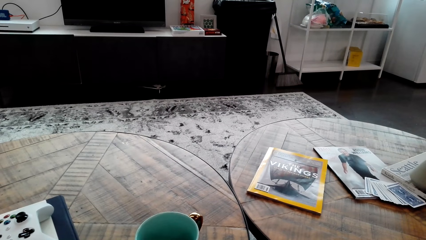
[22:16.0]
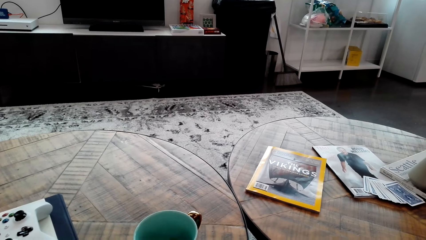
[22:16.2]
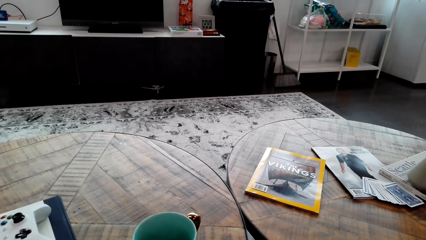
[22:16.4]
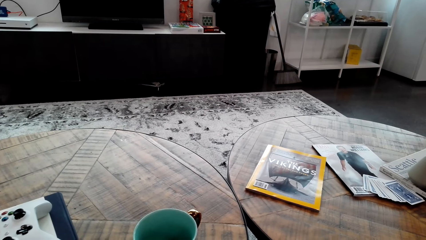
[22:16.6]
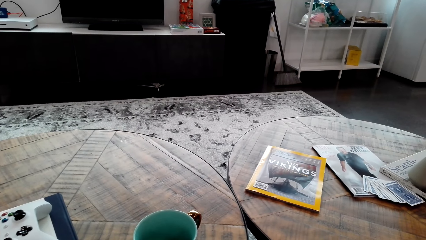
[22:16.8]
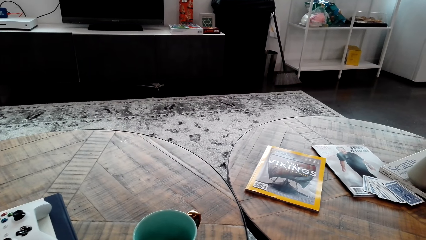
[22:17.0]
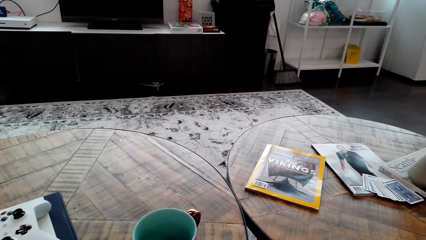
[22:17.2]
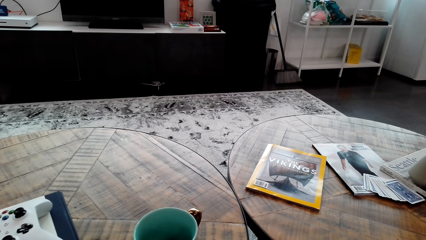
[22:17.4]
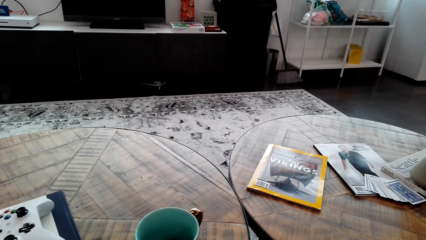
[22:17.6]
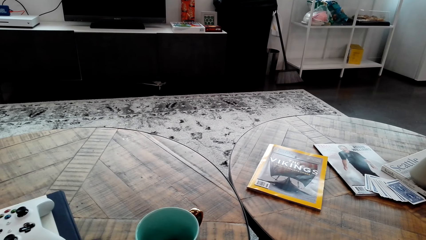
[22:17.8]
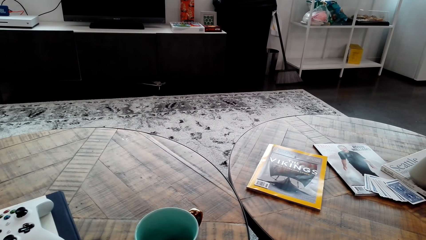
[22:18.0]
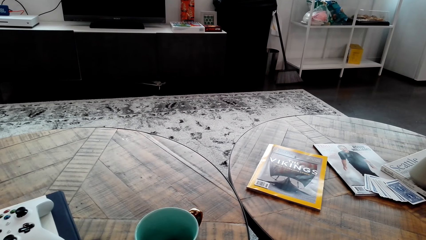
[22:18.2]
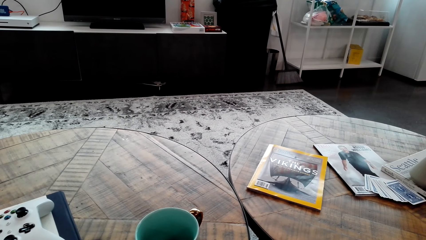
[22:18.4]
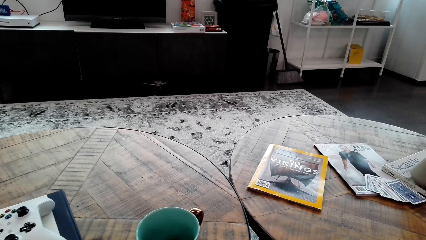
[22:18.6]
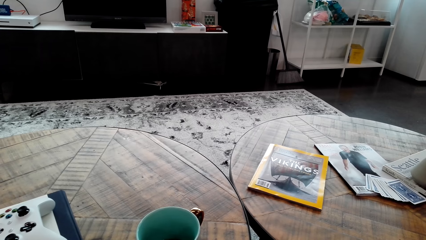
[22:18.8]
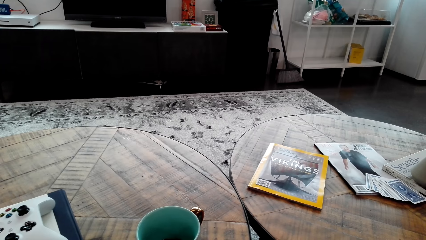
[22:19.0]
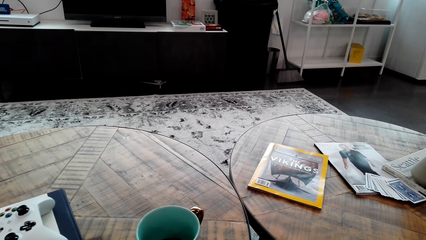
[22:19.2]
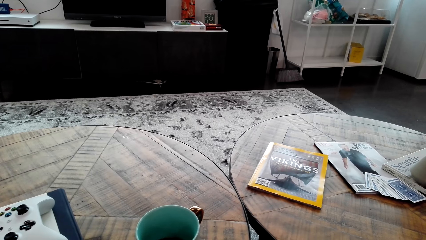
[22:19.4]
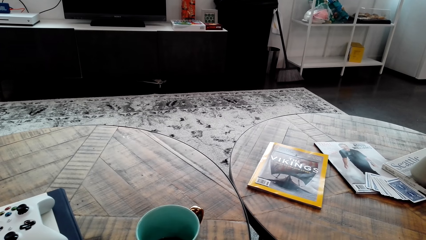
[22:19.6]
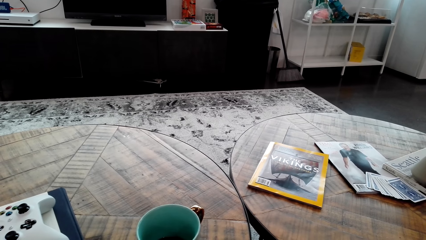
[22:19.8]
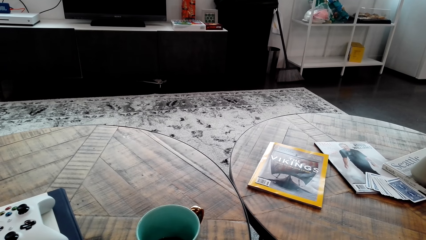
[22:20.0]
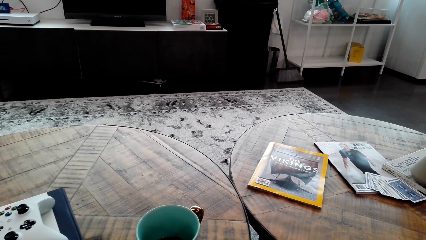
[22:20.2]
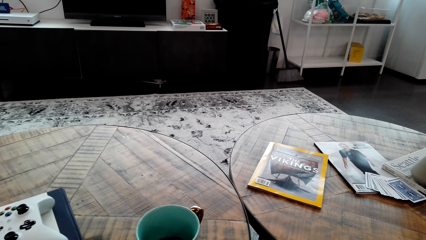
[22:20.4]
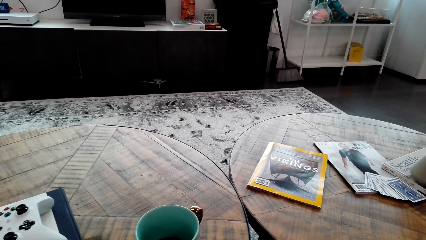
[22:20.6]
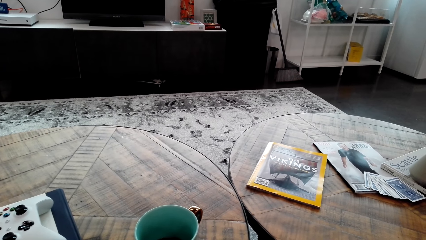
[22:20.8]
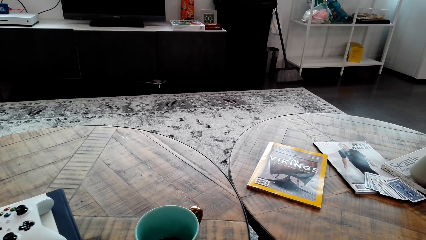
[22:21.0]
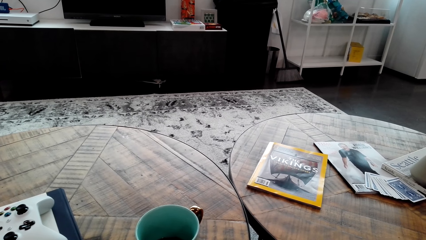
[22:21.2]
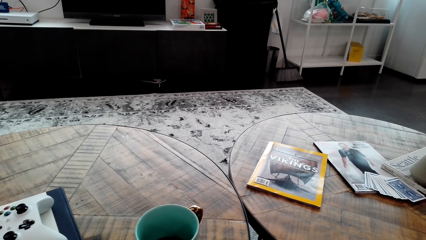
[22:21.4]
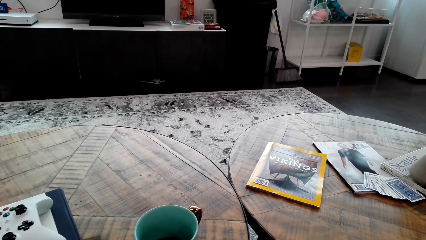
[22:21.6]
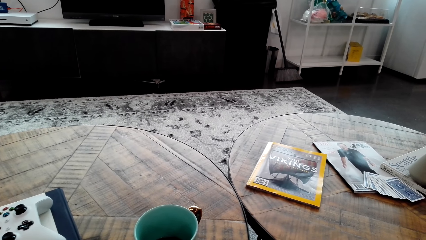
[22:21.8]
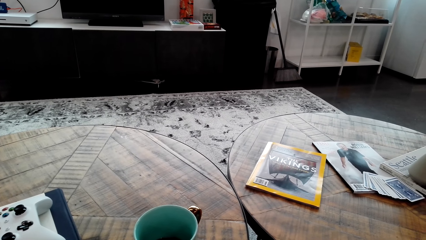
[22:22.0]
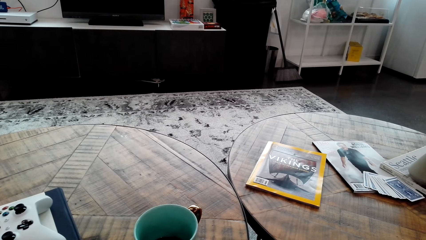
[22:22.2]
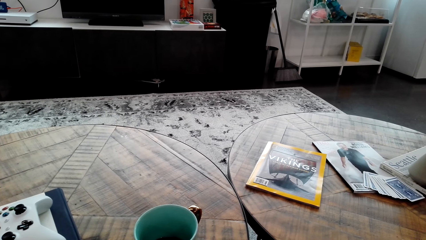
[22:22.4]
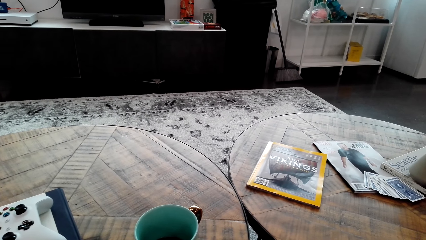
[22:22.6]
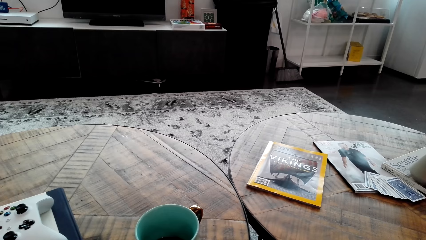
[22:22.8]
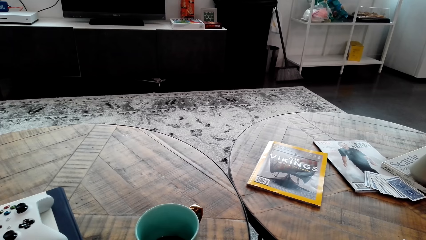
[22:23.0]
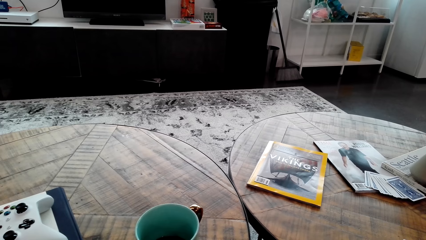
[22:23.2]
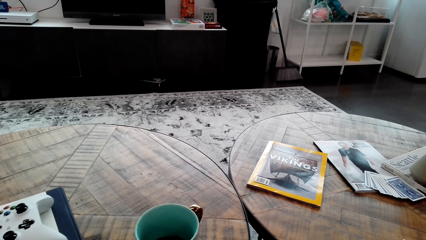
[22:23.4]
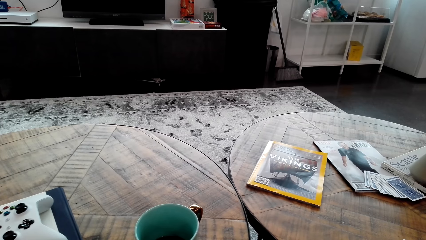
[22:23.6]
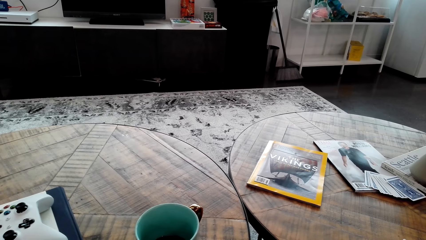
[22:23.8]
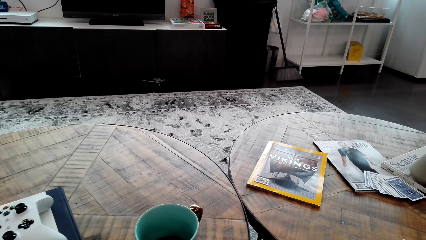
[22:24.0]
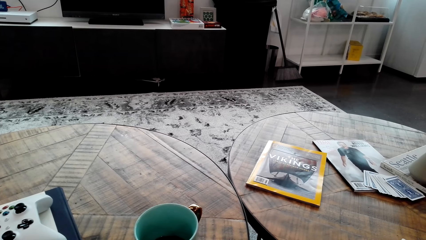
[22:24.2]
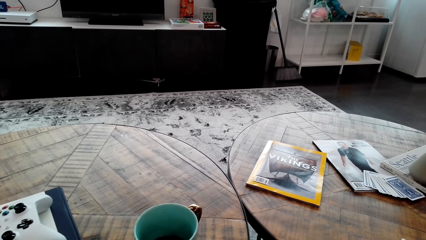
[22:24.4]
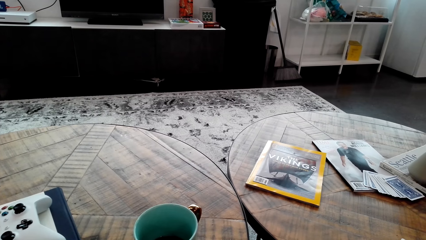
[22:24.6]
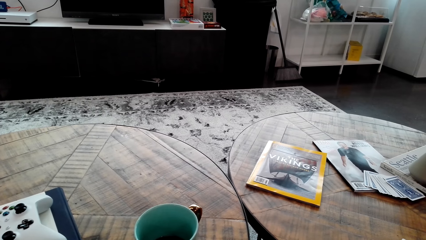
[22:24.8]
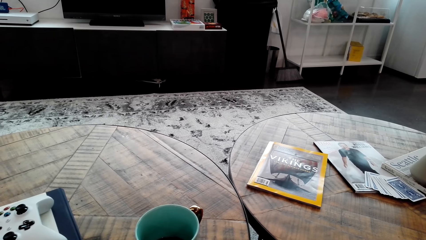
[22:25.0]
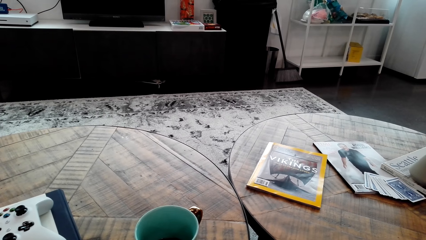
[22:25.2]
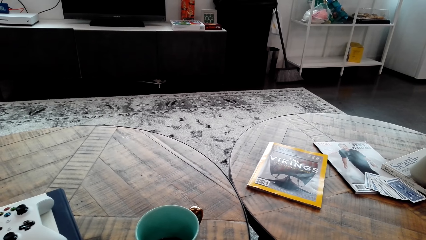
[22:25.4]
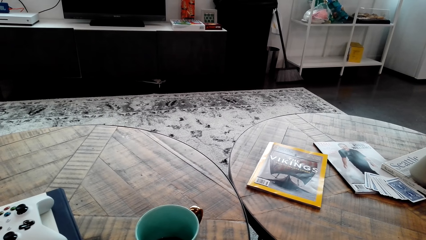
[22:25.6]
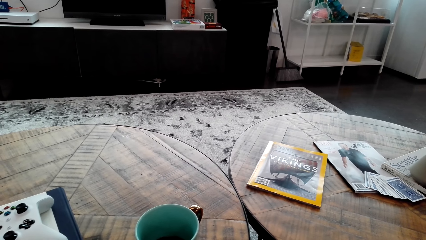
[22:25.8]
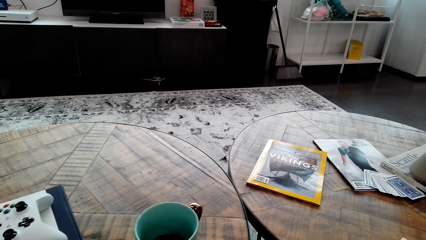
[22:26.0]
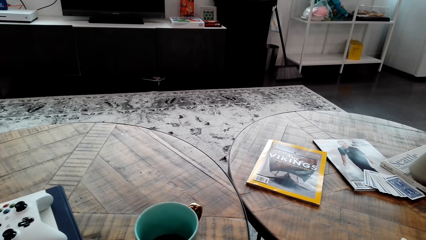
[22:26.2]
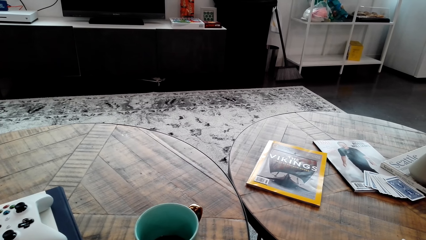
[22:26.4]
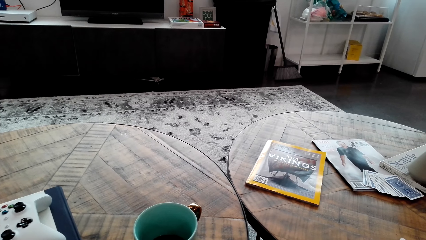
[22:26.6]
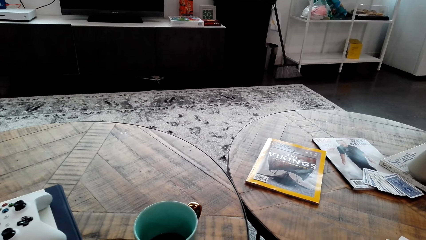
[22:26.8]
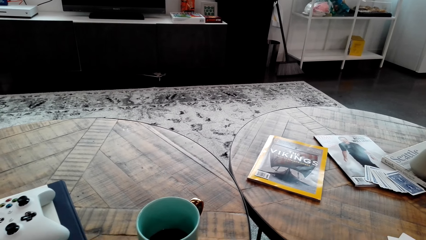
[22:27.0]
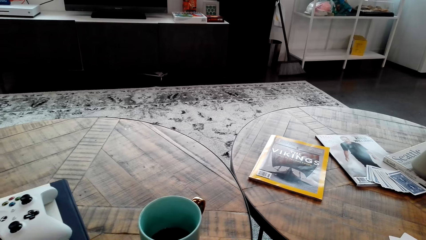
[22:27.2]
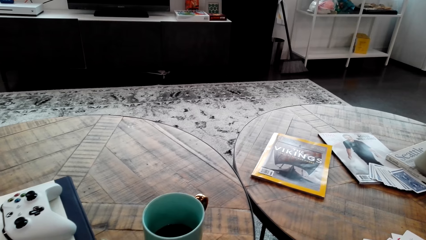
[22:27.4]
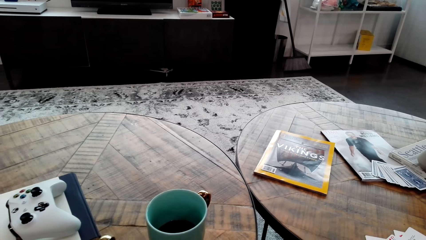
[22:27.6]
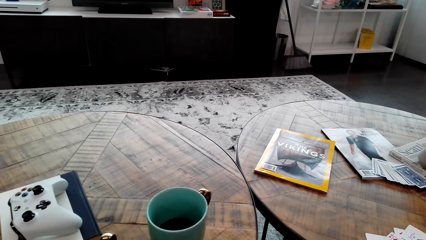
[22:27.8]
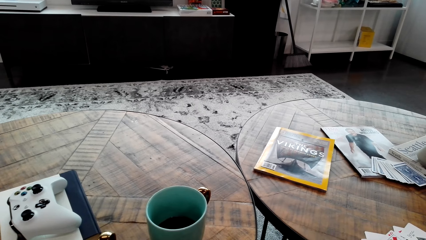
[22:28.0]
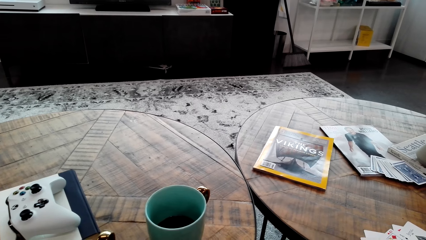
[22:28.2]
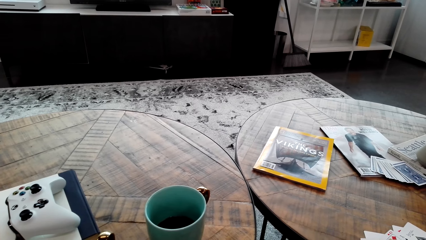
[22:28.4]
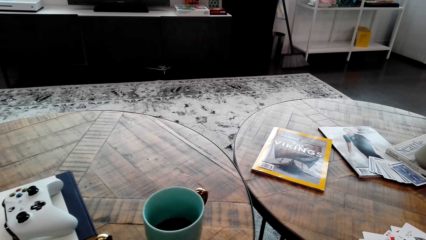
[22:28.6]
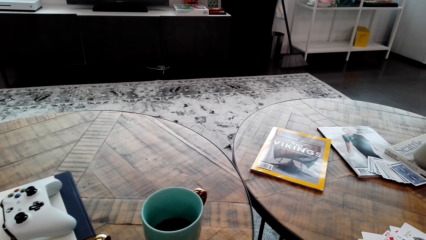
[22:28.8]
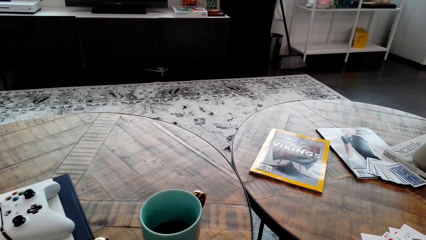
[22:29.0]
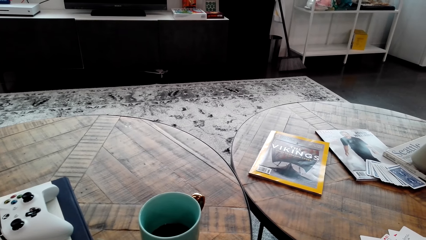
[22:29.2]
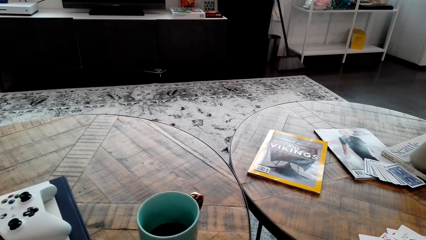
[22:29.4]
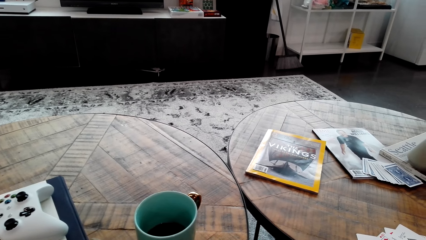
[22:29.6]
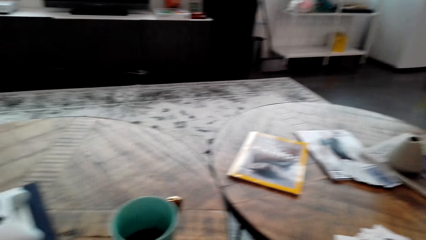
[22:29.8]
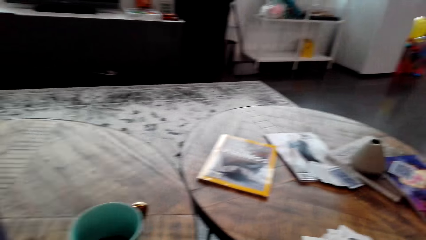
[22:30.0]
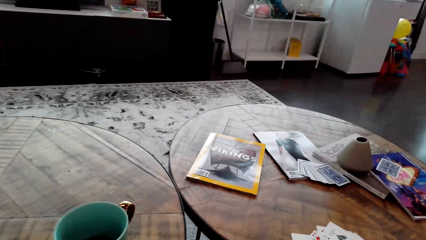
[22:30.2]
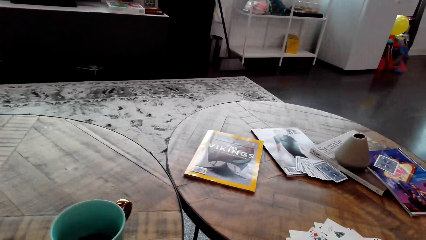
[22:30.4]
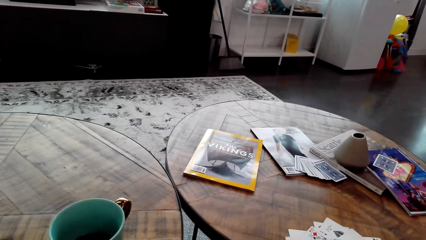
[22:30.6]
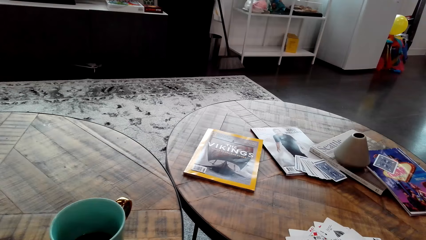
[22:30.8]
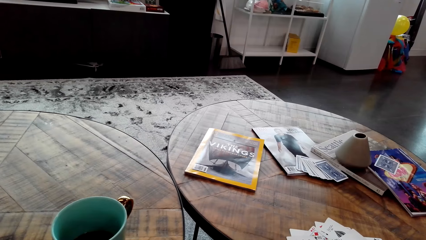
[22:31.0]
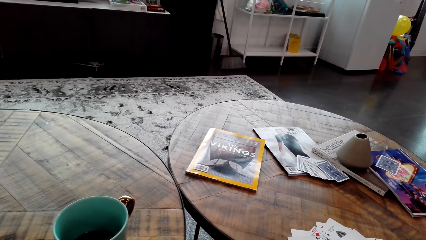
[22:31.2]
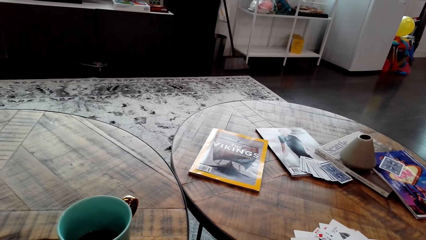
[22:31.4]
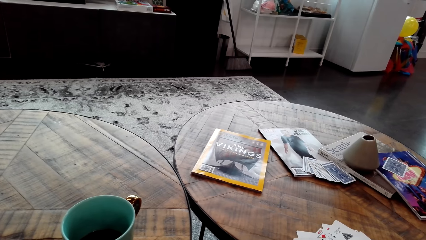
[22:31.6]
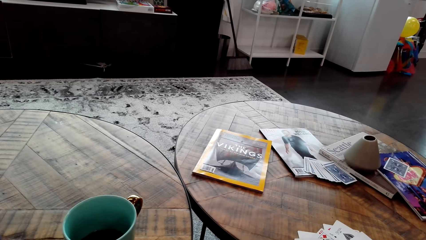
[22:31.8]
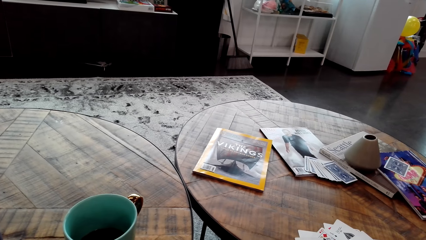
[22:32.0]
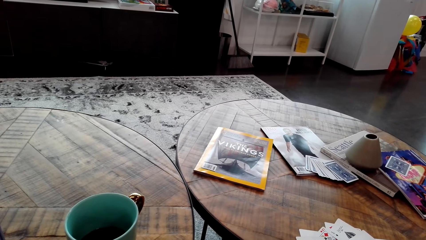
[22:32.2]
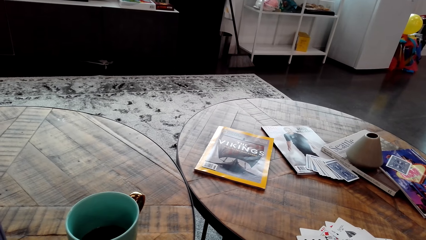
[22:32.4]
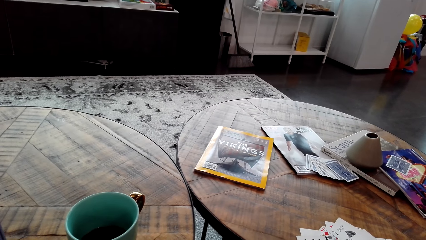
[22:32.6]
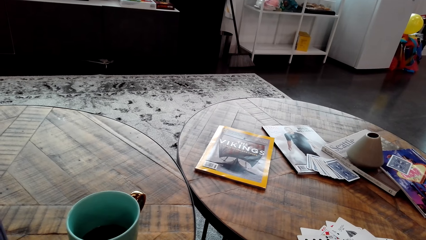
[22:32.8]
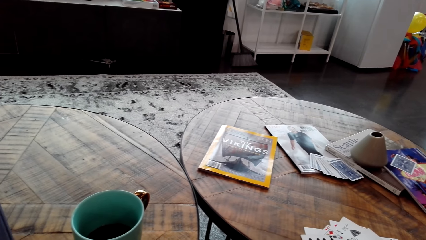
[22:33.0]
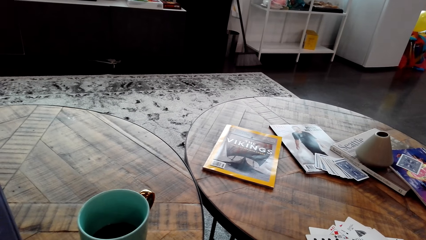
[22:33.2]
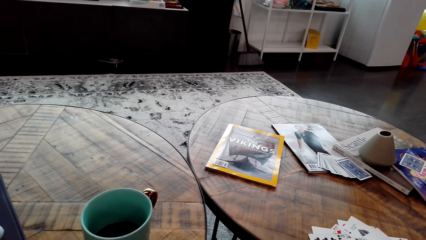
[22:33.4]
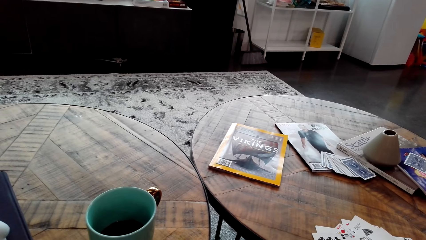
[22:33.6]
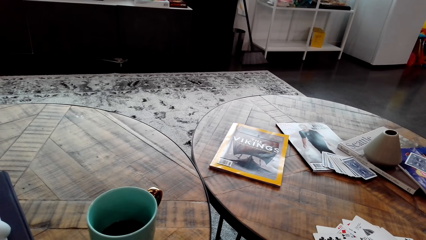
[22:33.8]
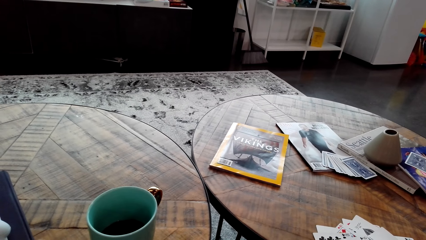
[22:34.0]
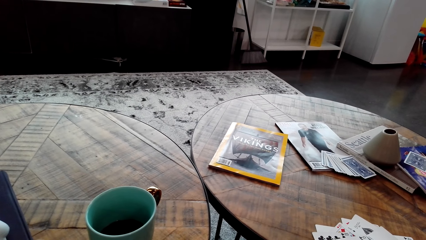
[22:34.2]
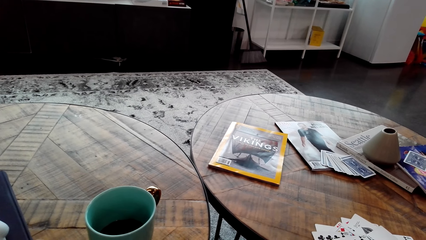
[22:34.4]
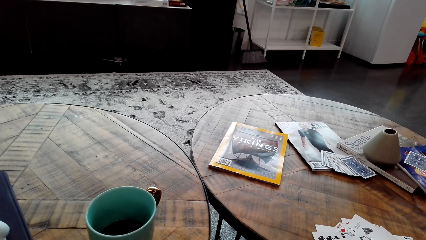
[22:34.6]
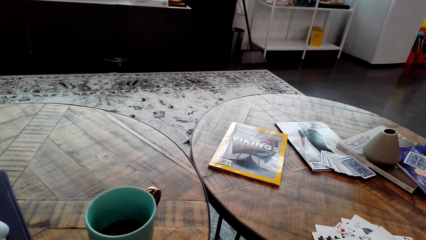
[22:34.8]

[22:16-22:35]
The camera wearer stares at the cards. They look around.
